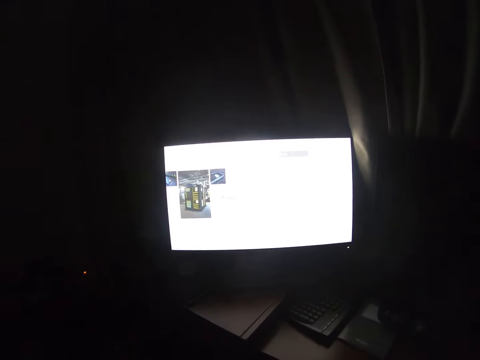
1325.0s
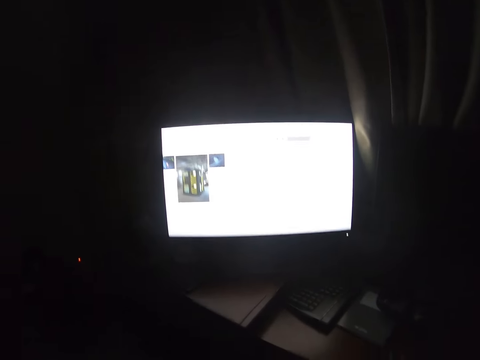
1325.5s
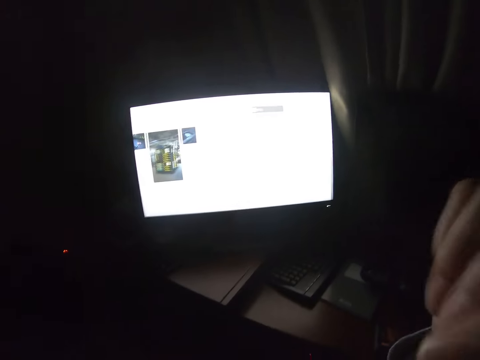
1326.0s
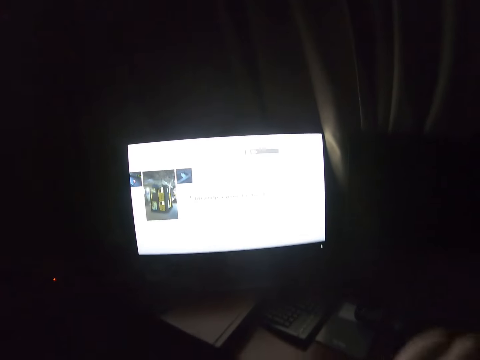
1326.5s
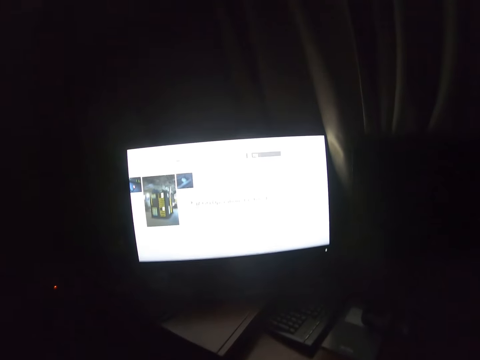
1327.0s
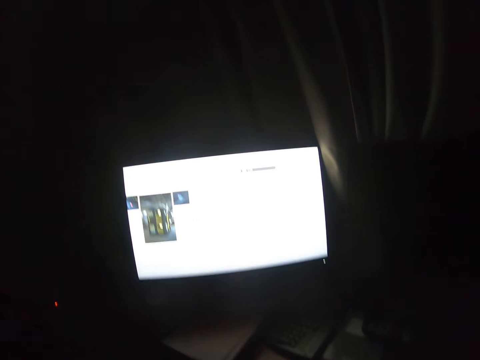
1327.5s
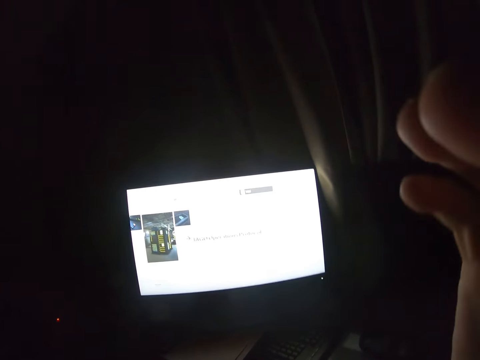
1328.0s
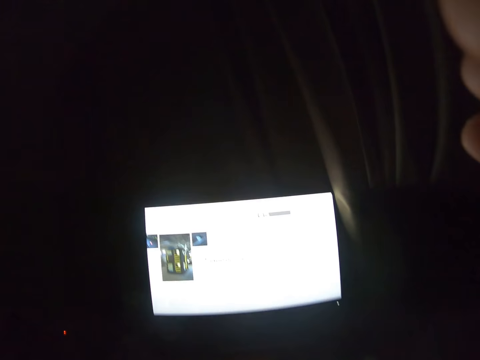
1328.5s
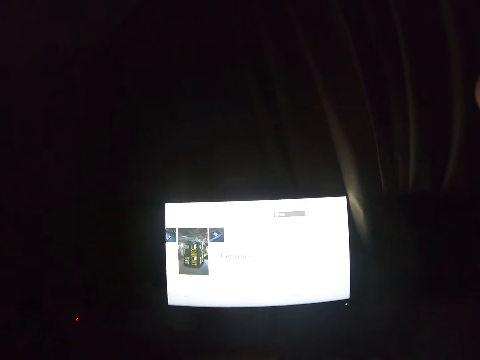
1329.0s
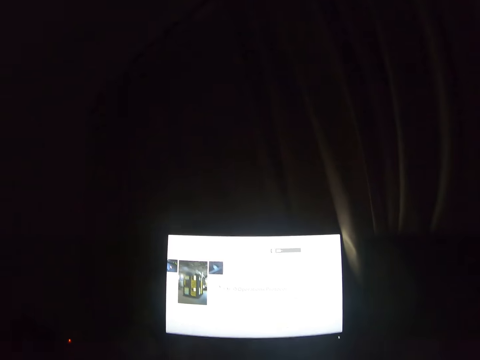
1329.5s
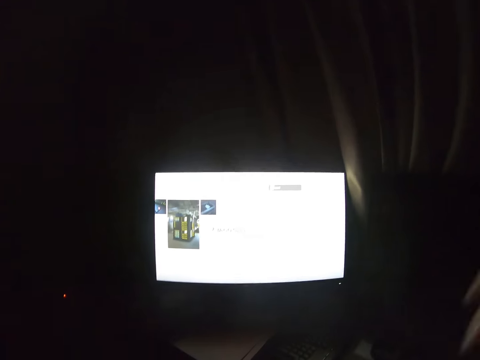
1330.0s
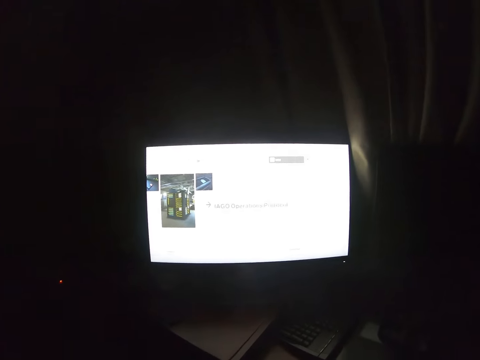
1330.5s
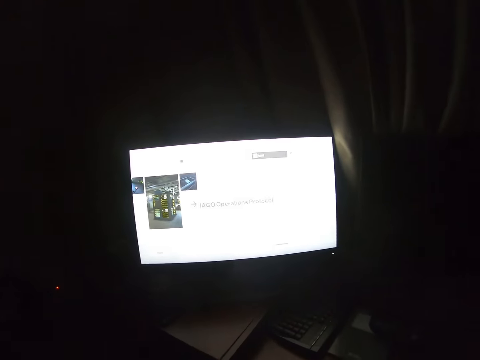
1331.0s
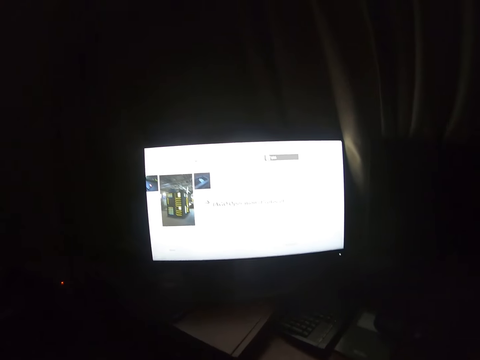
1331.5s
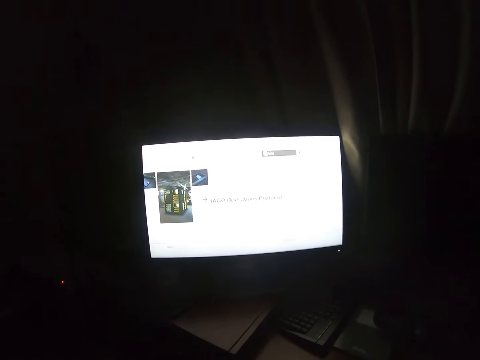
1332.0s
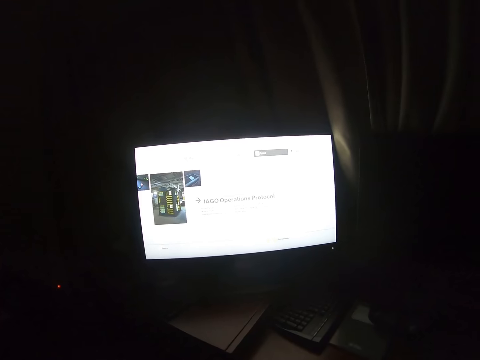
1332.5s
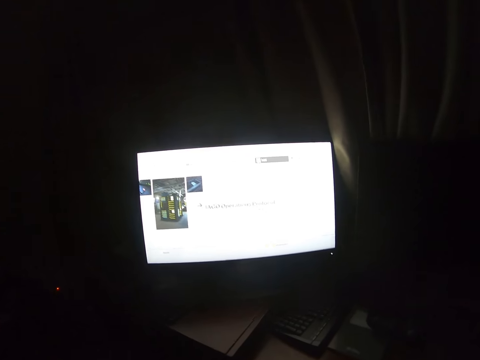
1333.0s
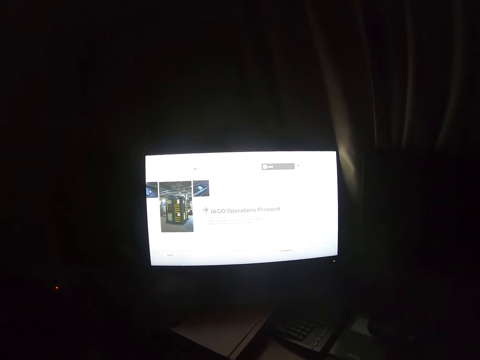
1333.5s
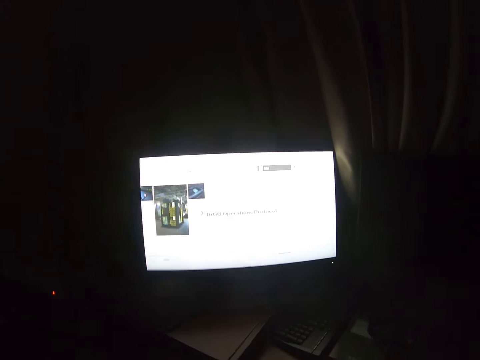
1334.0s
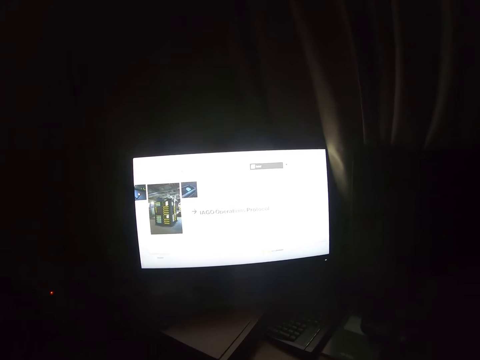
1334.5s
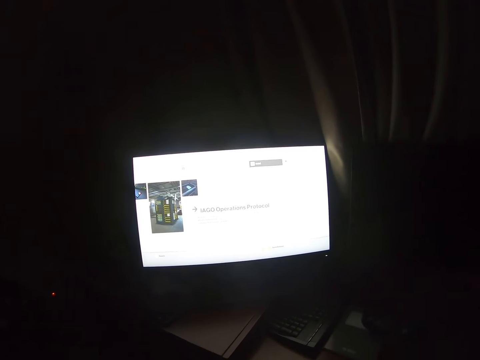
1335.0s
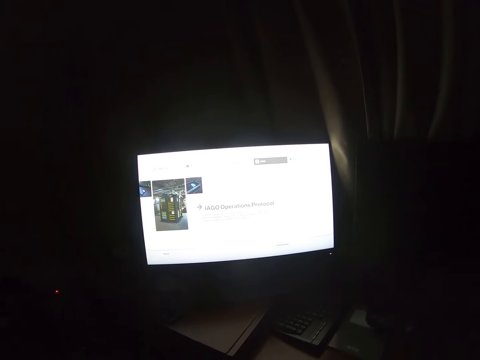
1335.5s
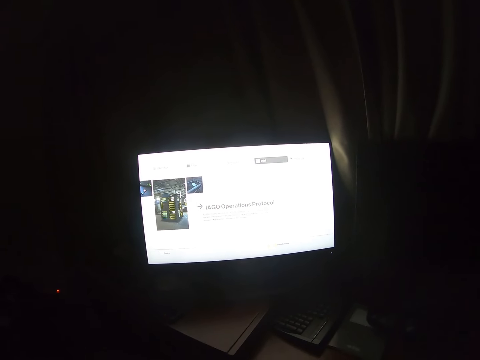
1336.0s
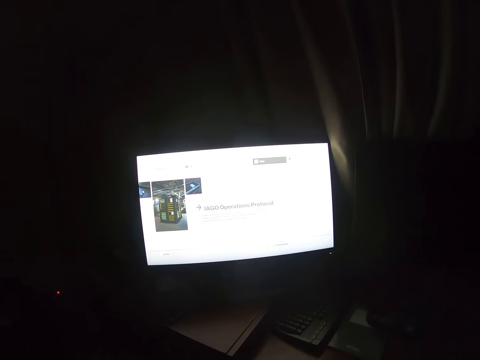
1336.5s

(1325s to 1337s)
The camera wearer lifts a hand. They drop the hand. They play a video game on the monitor.

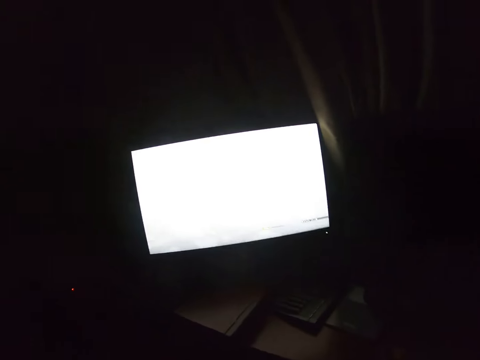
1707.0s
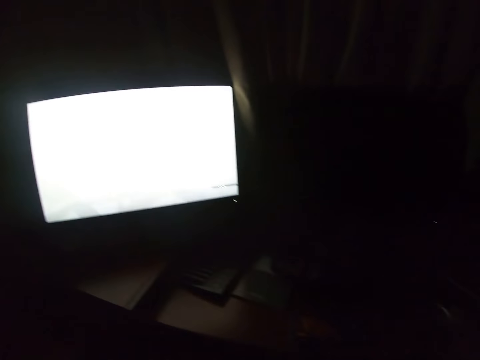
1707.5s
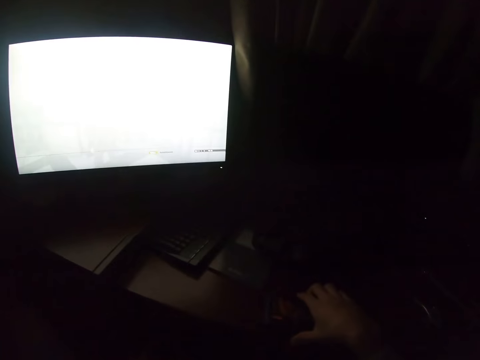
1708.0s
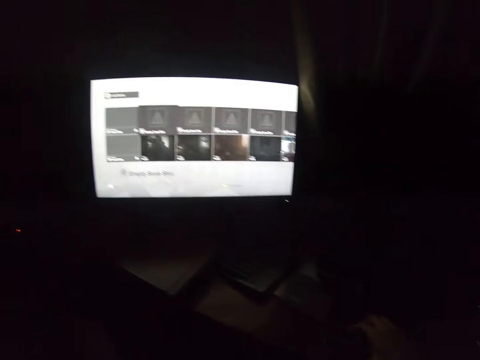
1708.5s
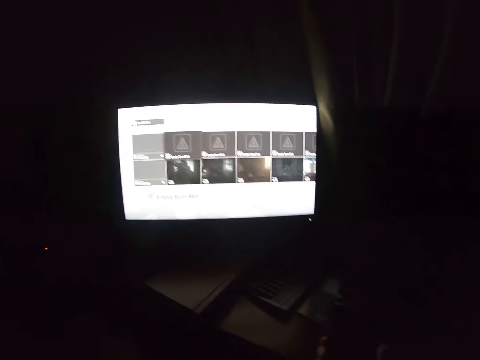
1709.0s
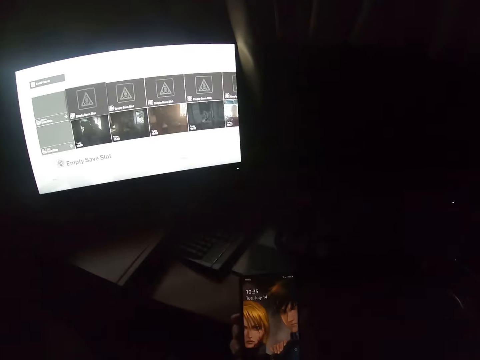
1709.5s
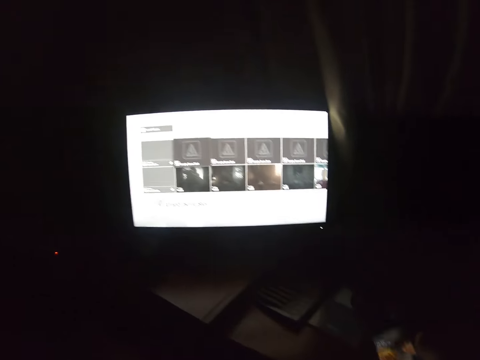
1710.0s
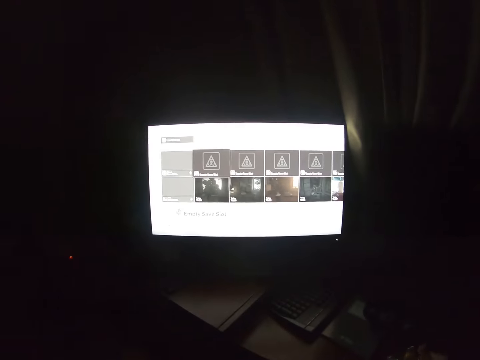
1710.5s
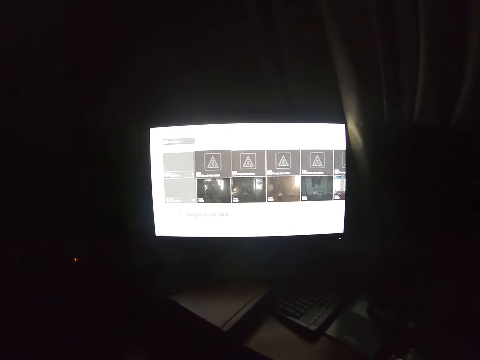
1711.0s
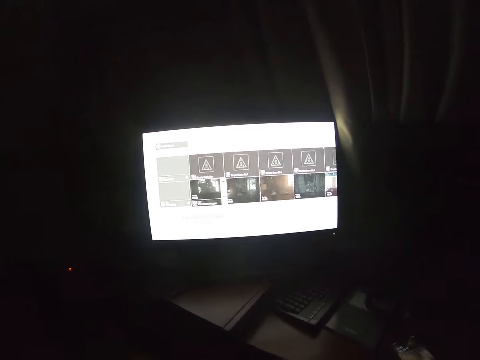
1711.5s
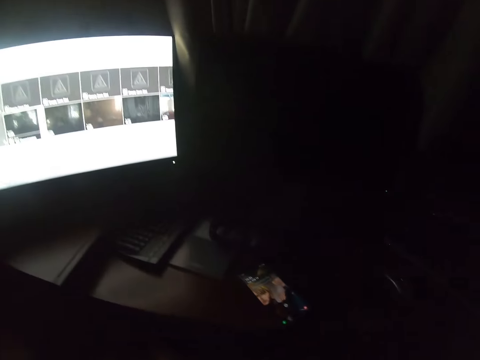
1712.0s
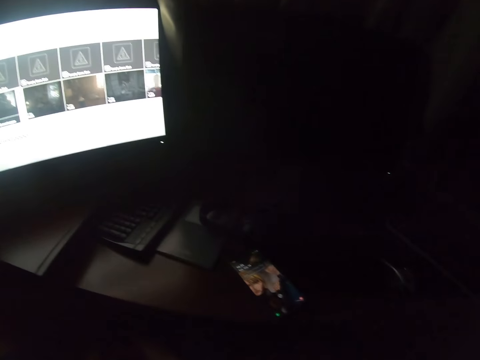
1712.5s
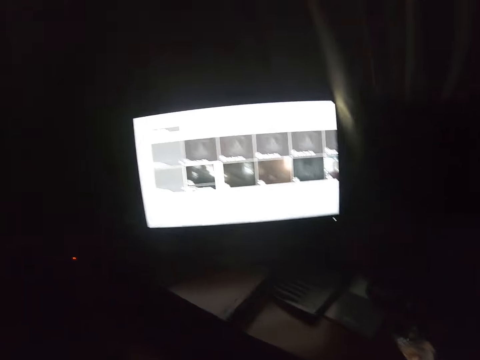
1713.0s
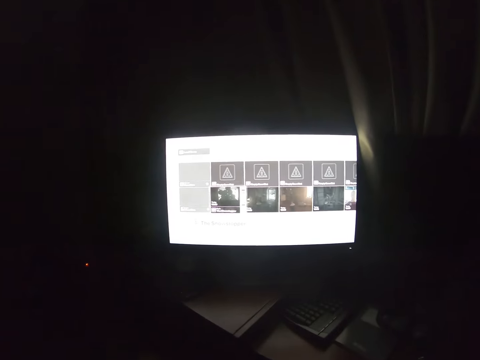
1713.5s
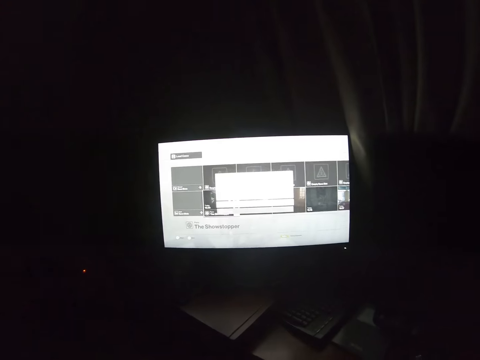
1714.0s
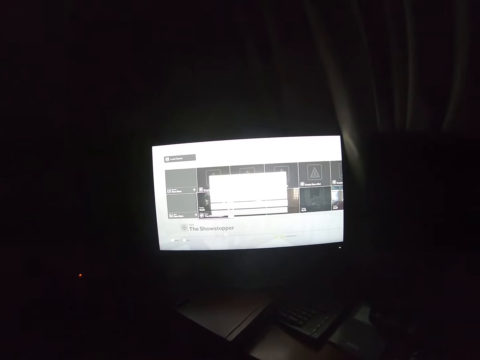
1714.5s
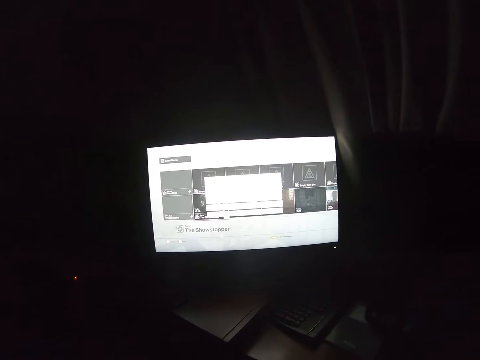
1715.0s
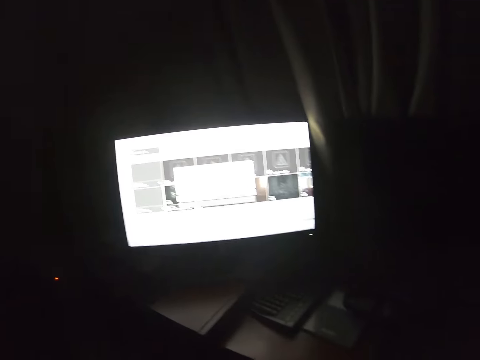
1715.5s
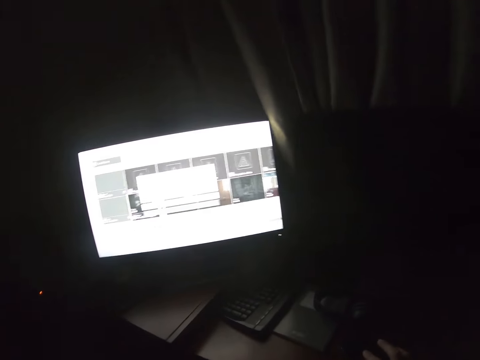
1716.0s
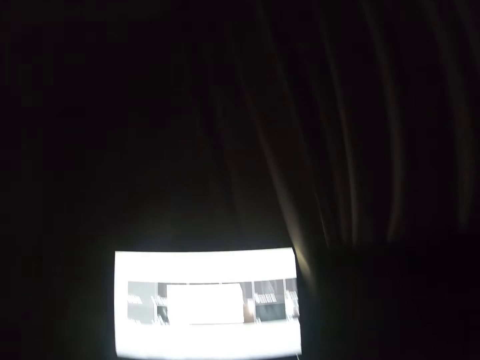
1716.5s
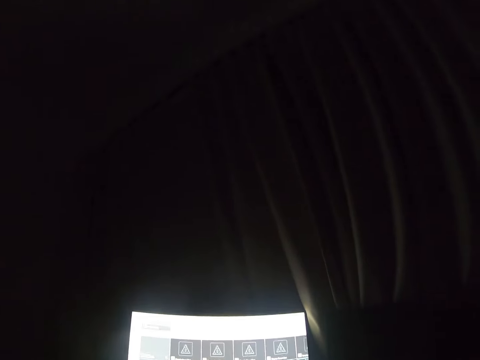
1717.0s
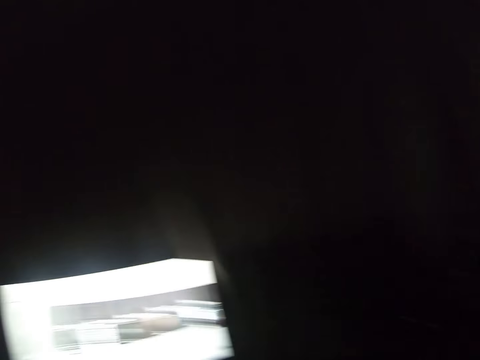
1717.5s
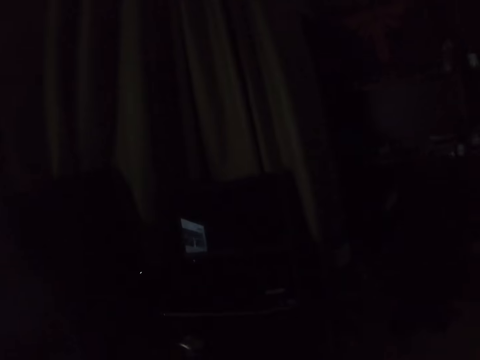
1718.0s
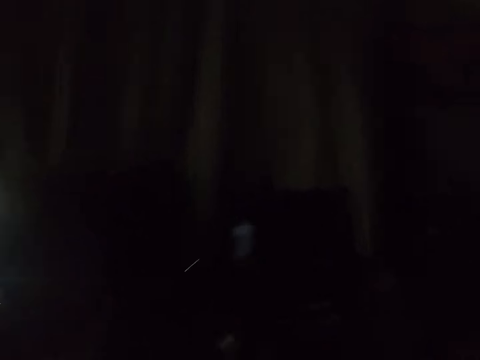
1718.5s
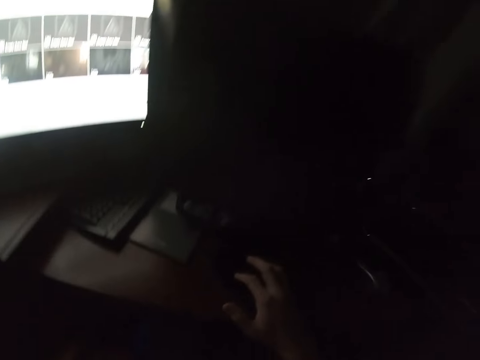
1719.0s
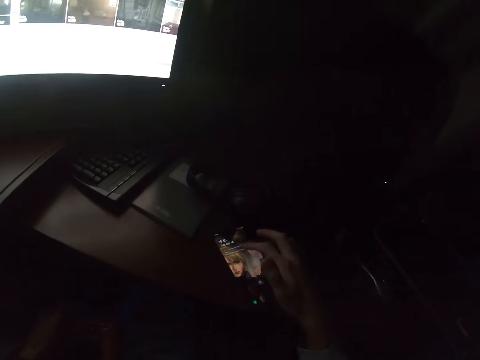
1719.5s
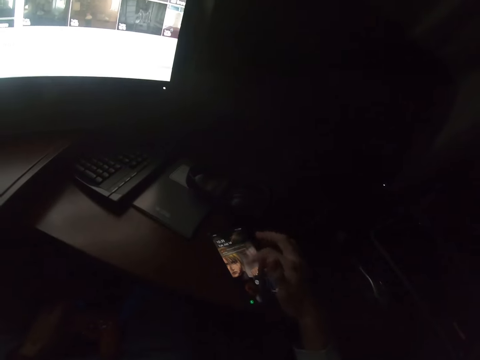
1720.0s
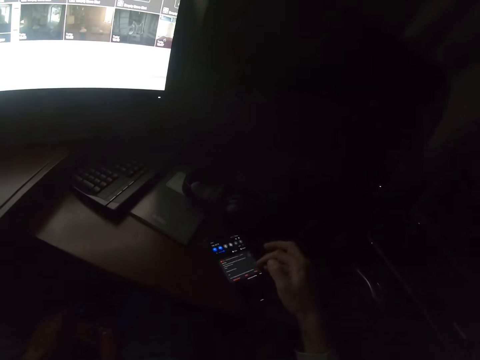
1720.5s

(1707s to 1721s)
The camera wearer picks up a phone. They put the phone down. They play a video game on the monitor. They look around. They use the phone.
